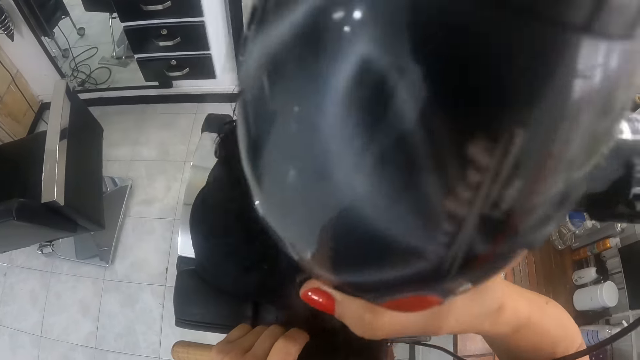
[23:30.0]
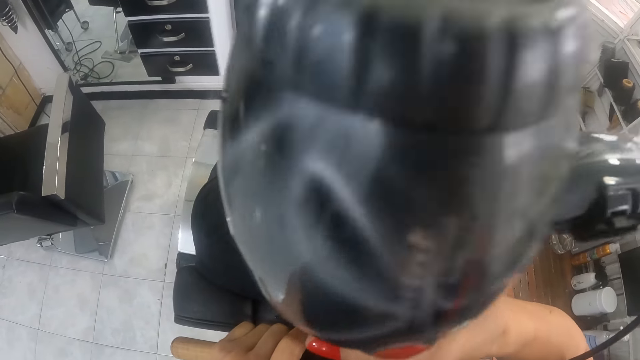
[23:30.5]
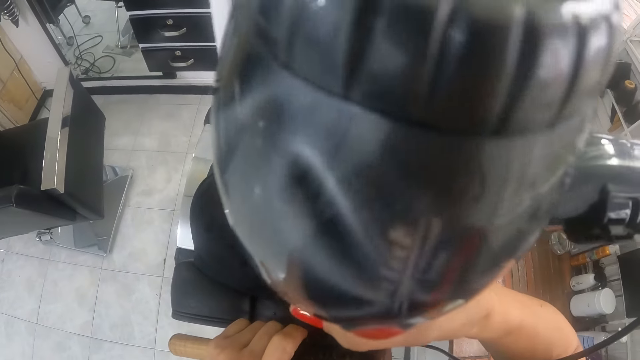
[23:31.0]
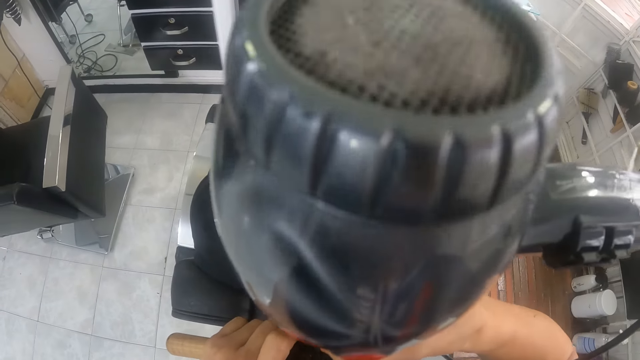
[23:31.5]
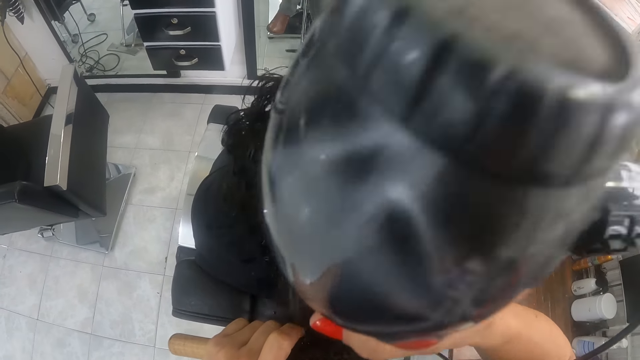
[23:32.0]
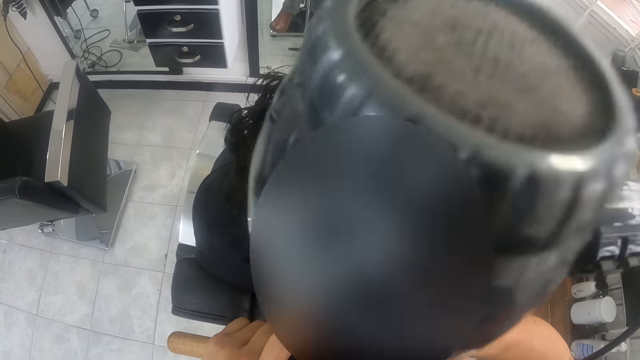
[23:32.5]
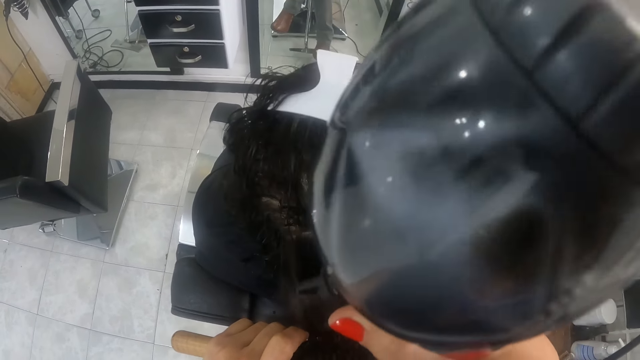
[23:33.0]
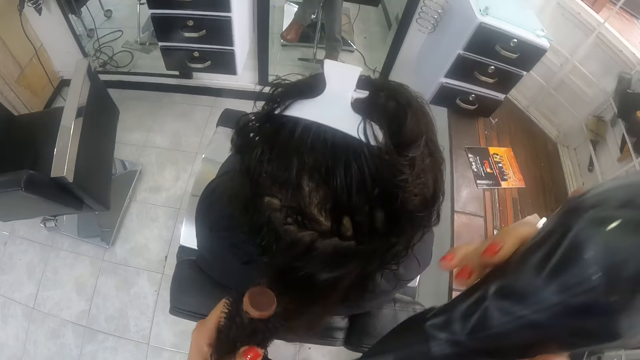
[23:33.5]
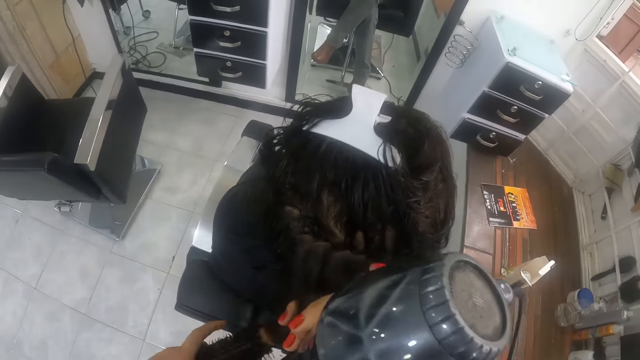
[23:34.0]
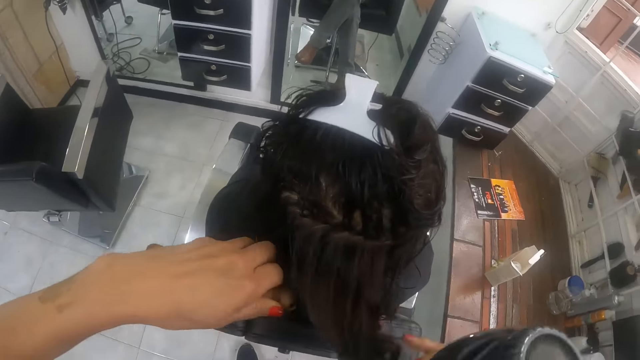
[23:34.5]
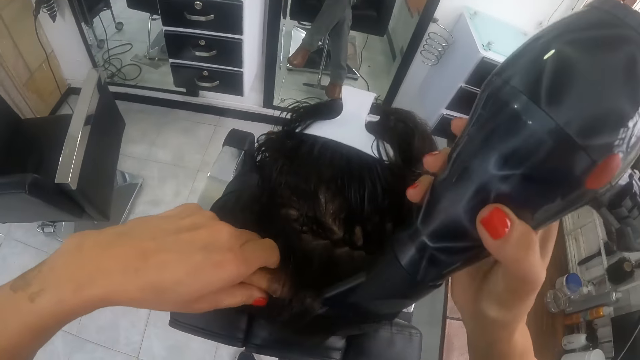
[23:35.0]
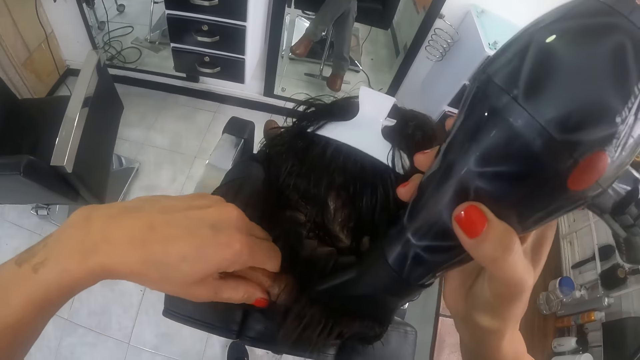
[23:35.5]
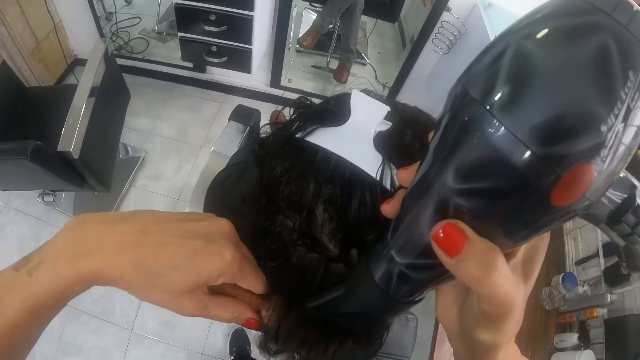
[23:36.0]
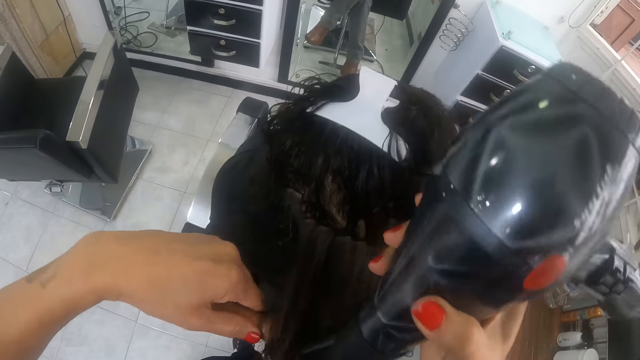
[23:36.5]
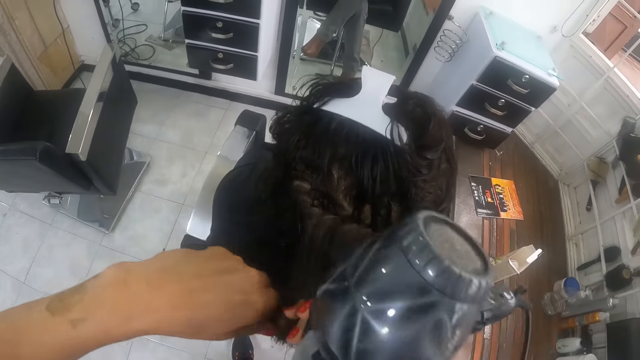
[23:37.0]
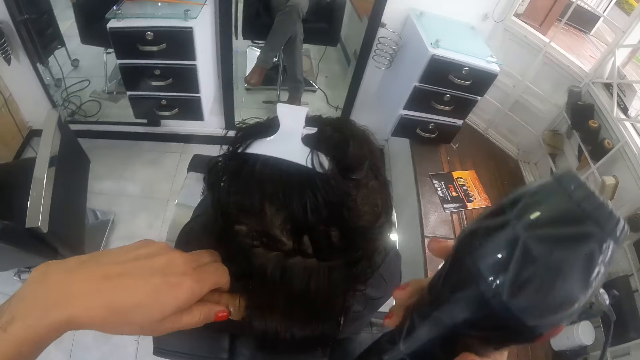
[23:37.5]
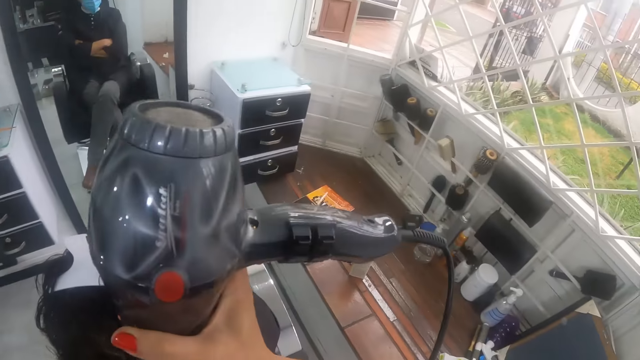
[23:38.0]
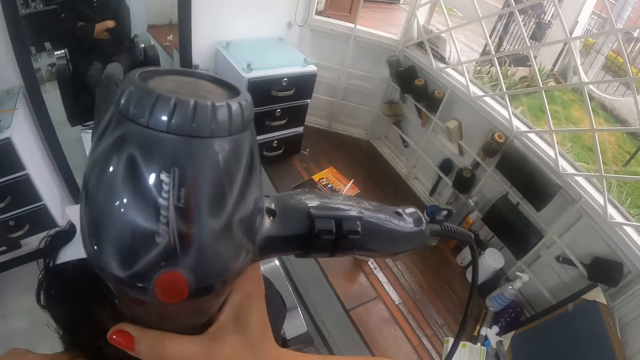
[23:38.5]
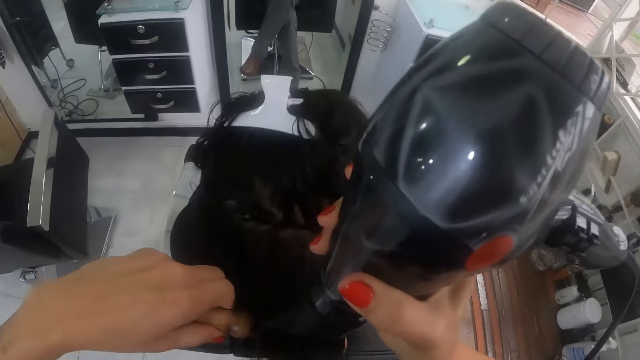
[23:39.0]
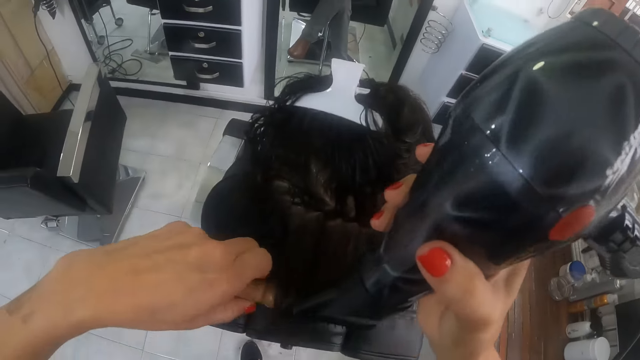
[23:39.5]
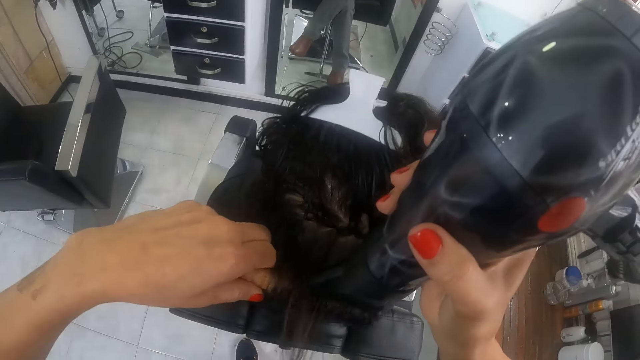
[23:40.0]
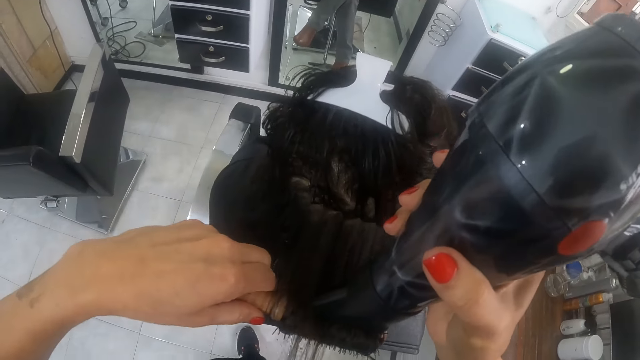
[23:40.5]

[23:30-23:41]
The camera wearer holds the hair of the woman with her right hand. She holds the hair of the woman with the brush in her left hand. She dries the hair of the woman on the brush in her left hand with the hair dryer in her right hand. She holds the hair of the woman with her right hand. She holds the hair of the woman with the brush in her left hand. She dries the hair of the woman on the brush in her left hand with the hair dryer in her right hand.

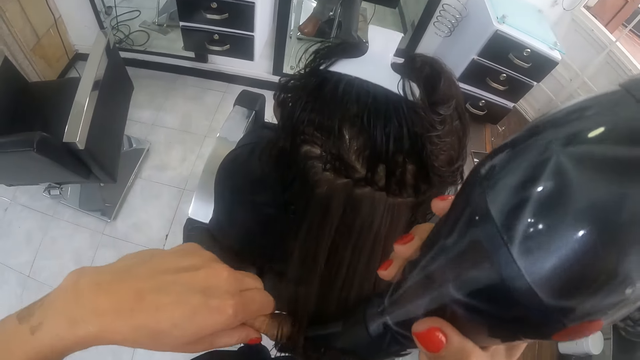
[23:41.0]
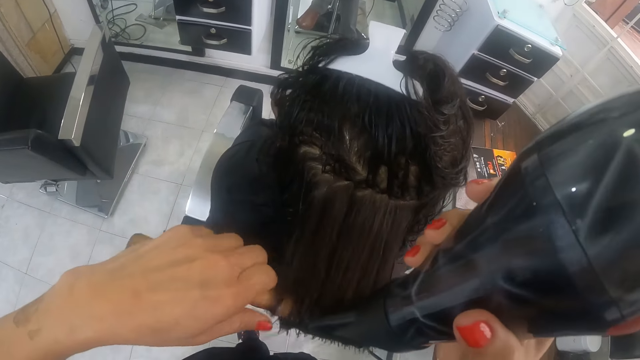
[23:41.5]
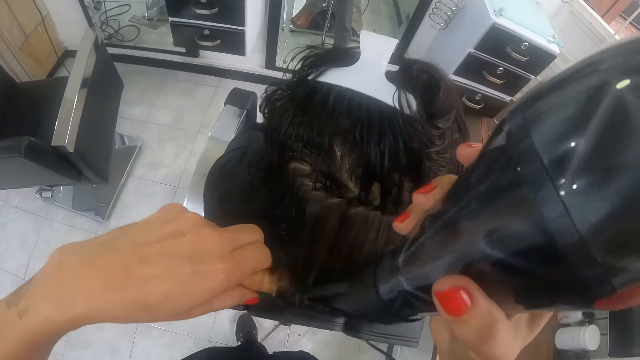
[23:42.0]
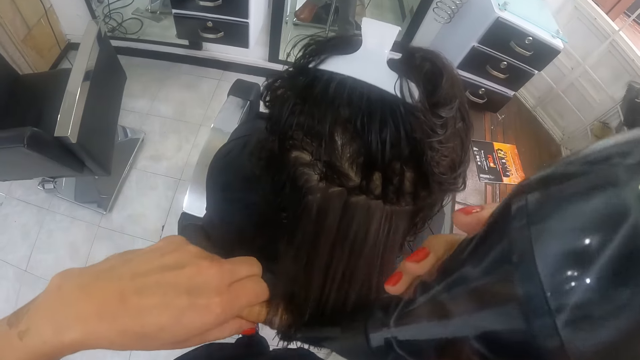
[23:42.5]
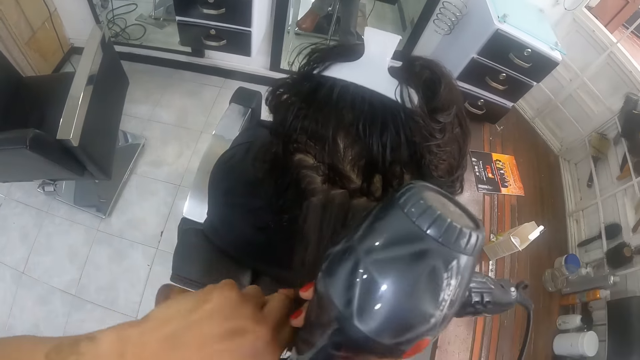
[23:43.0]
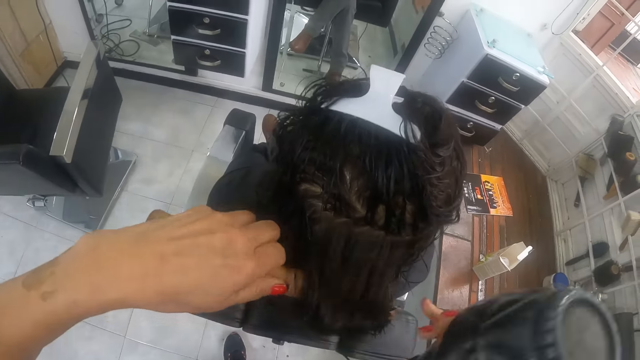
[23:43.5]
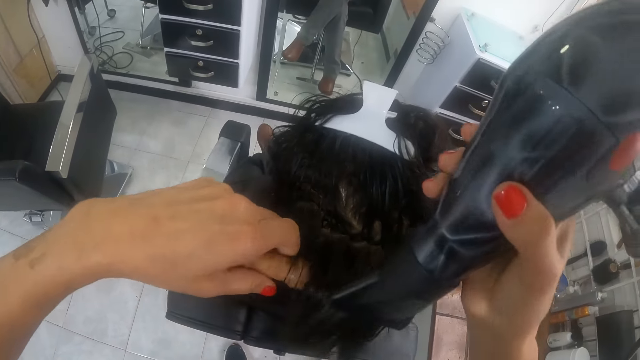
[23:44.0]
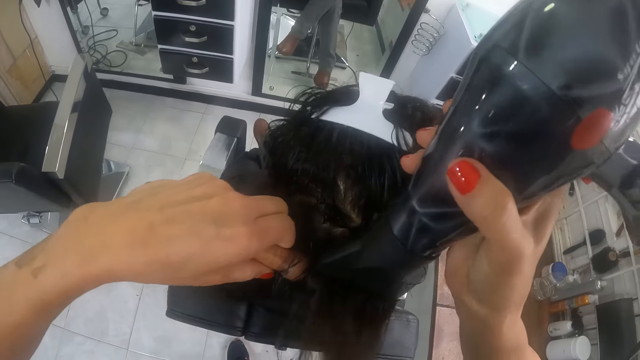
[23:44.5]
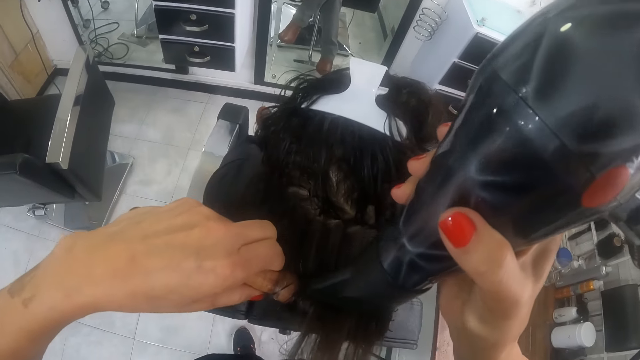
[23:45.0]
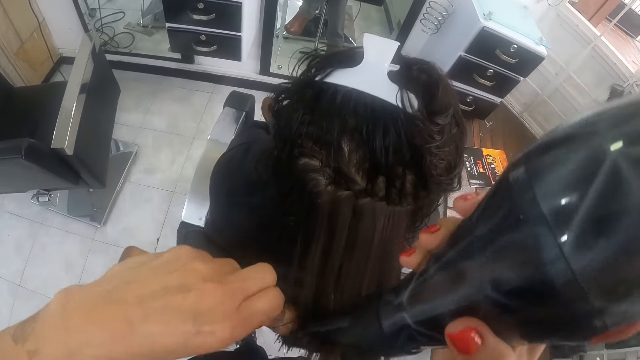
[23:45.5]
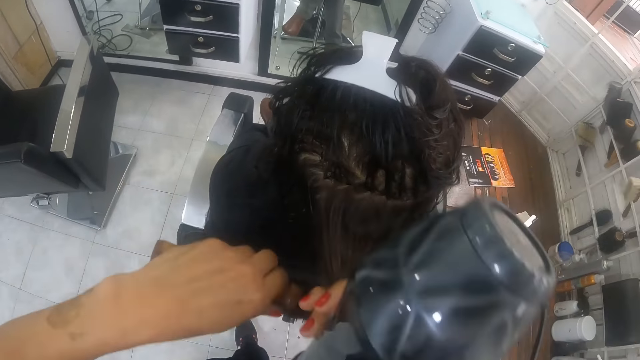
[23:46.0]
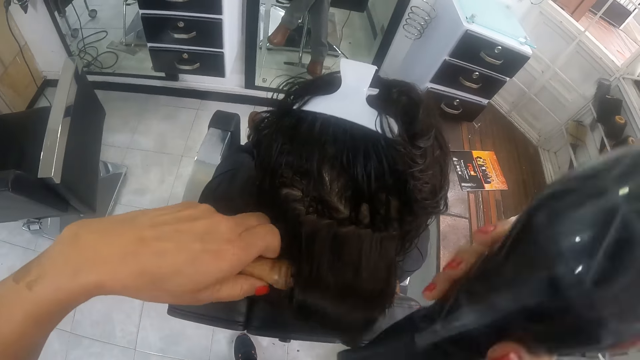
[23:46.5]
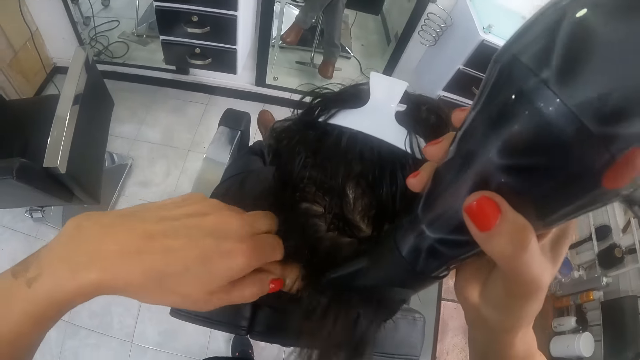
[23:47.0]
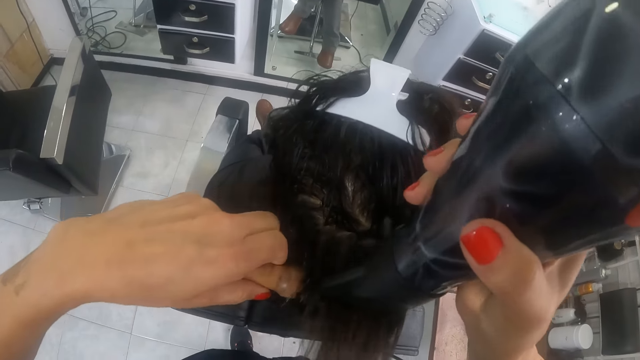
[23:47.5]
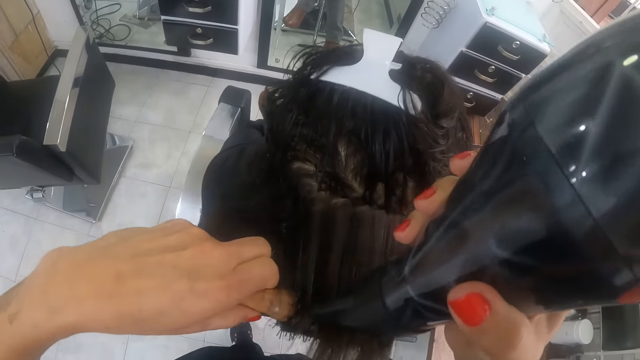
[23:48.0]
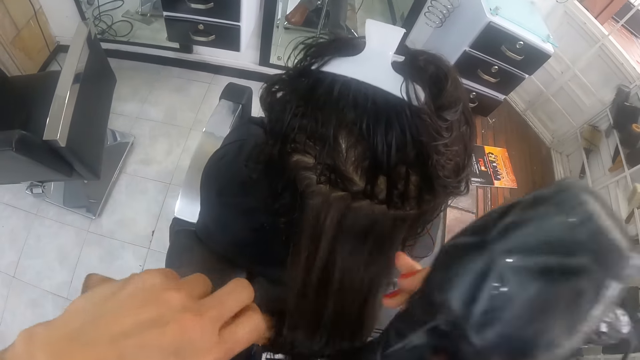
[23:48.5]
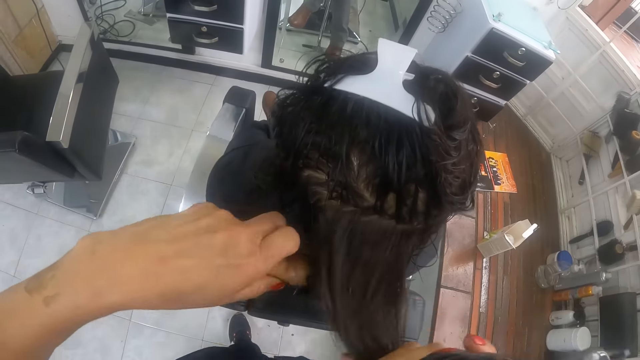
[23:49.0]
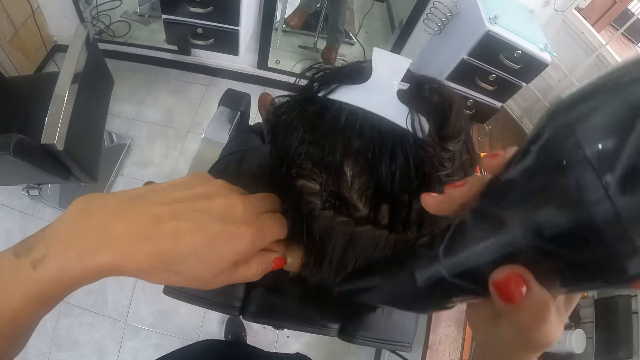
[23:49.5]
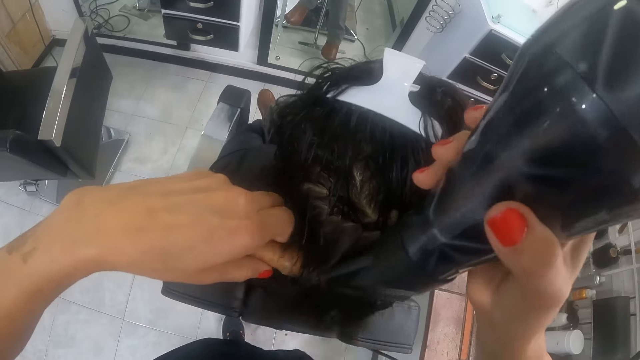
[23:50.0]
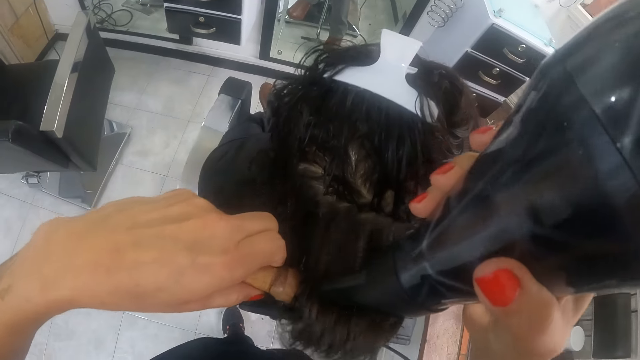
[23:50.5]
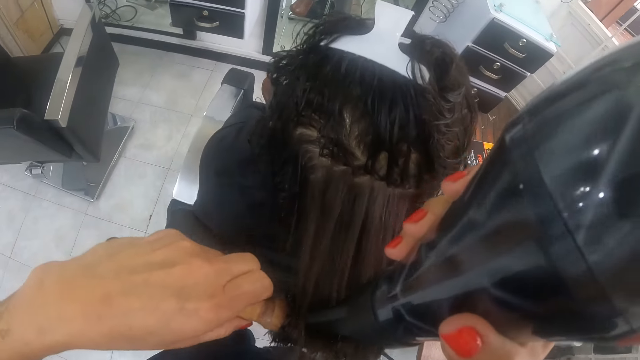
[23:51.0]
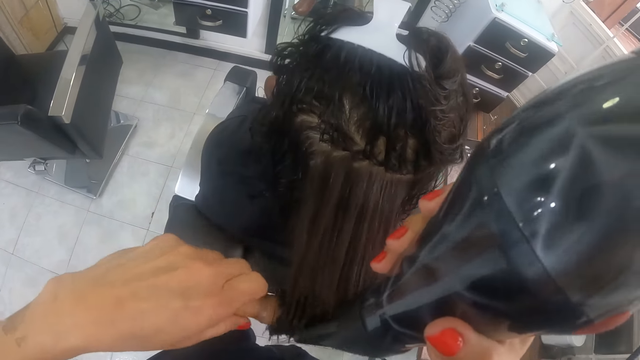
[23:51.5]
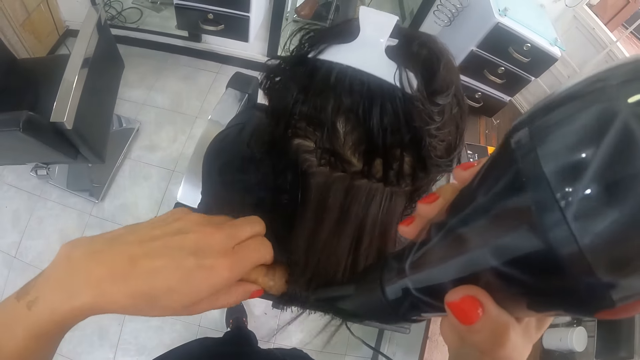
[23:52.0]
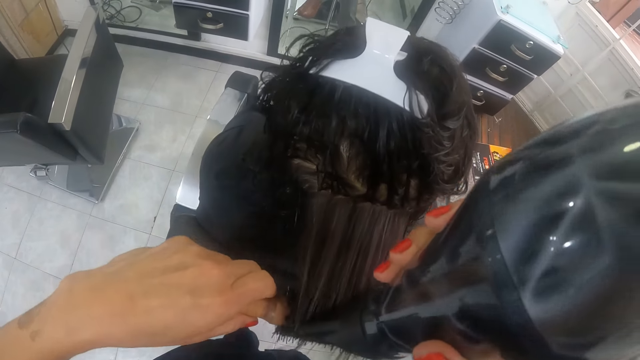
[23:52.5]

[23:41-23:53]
The camera wearer holds the hair of the woman with her right hand. She holds the hair of the woman with the brush in her left hand. She dries the hair of the woman on the brush in her left hand with the hair dryer in her right hand. She holds the hair of the woman with her right hand. She holds the hair of the woman with the brush in her left hand. She dries the hair of the woman on the brush in her left hand with the hair dryer in her right hand. She holds the hair of the woman with her right hand. She holds the hair of the woman with the brush in her left hand. She dries the hair of the woman on the brush in her left hand with the hair dryer in her right hand.
